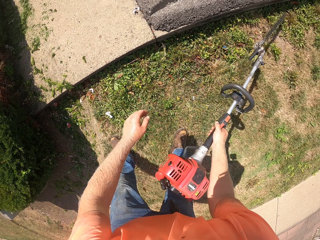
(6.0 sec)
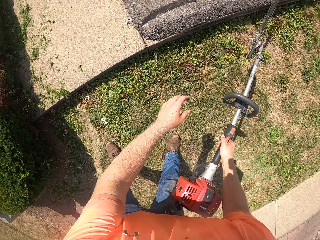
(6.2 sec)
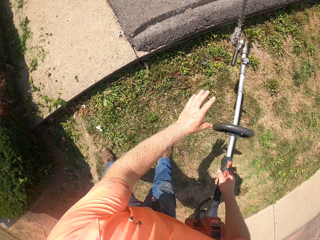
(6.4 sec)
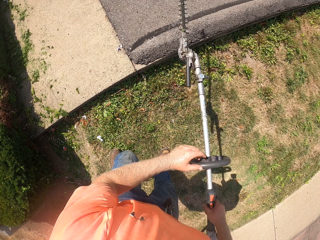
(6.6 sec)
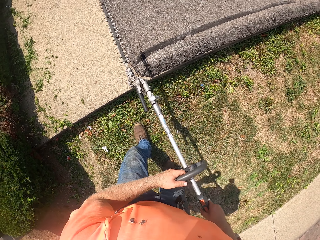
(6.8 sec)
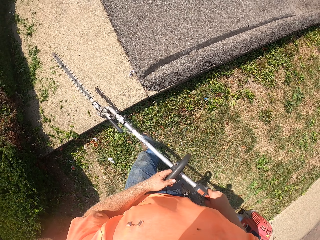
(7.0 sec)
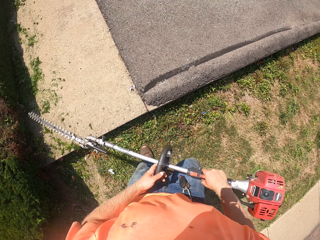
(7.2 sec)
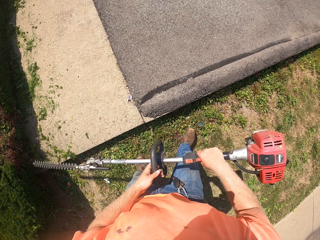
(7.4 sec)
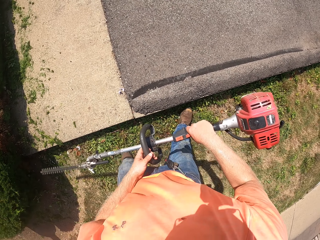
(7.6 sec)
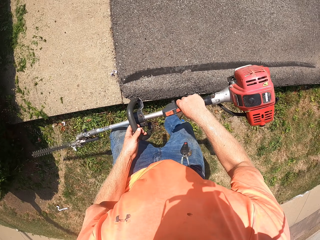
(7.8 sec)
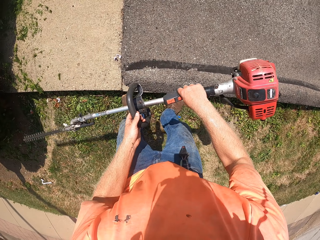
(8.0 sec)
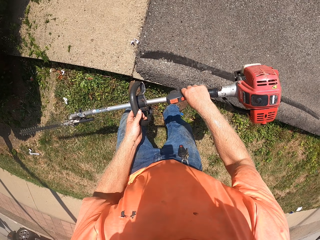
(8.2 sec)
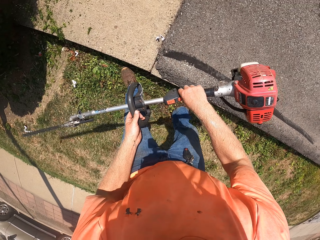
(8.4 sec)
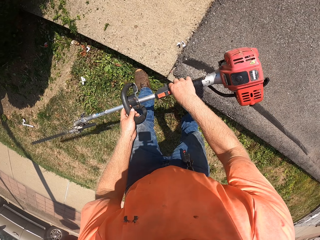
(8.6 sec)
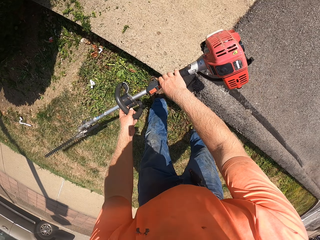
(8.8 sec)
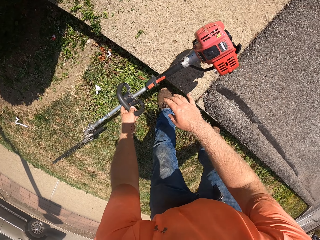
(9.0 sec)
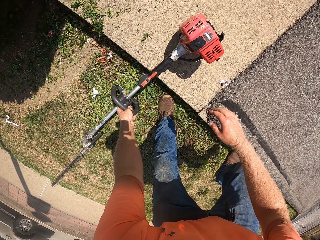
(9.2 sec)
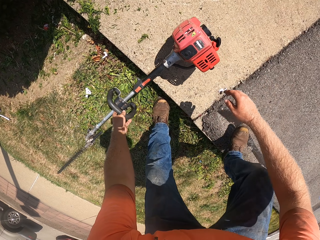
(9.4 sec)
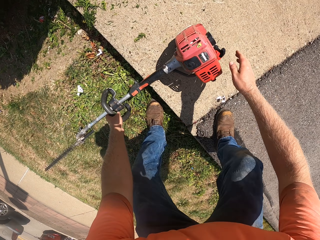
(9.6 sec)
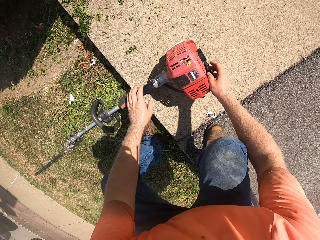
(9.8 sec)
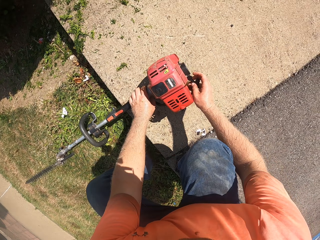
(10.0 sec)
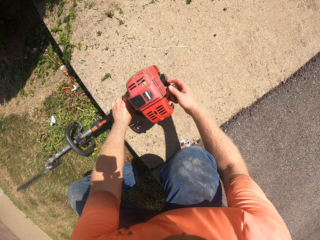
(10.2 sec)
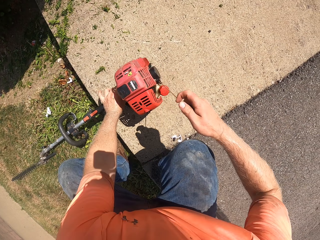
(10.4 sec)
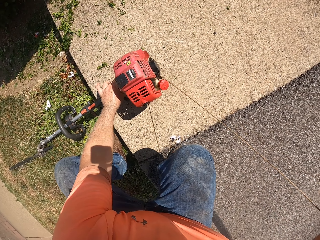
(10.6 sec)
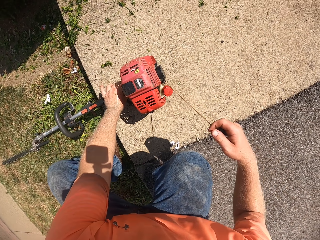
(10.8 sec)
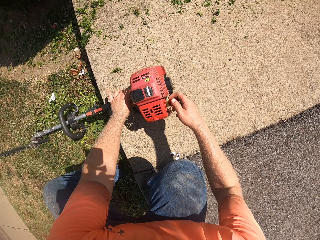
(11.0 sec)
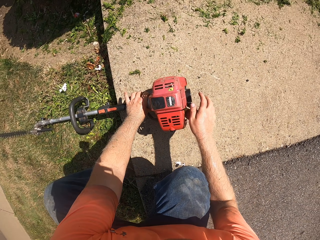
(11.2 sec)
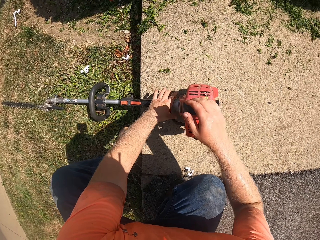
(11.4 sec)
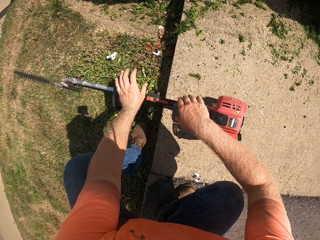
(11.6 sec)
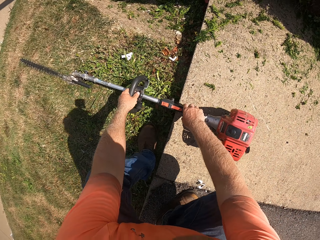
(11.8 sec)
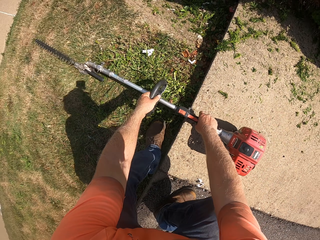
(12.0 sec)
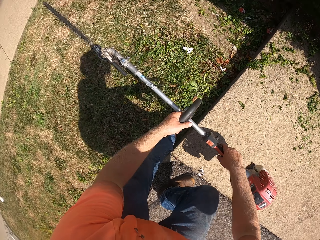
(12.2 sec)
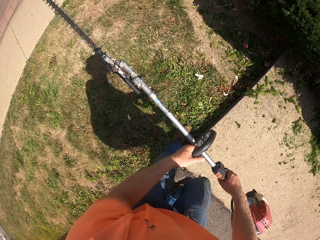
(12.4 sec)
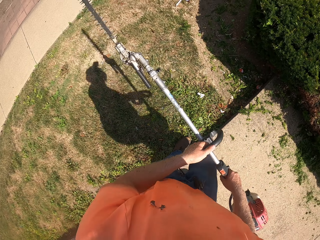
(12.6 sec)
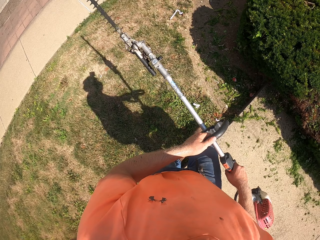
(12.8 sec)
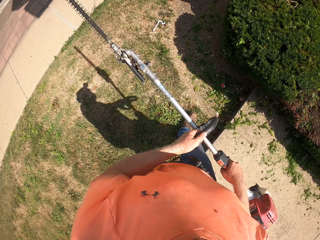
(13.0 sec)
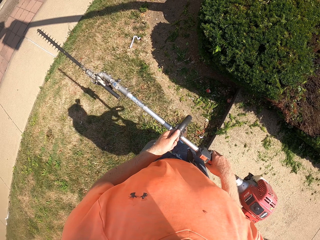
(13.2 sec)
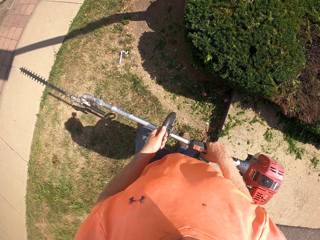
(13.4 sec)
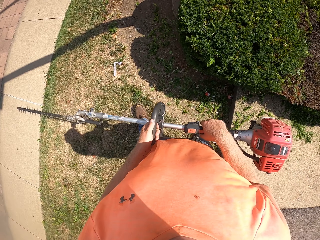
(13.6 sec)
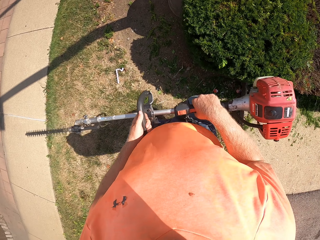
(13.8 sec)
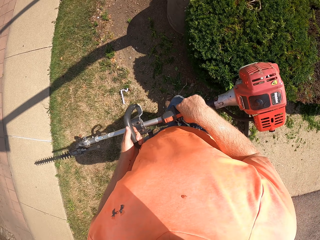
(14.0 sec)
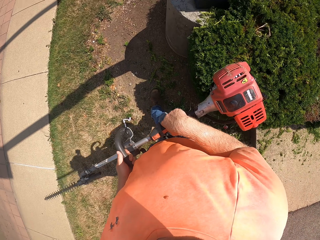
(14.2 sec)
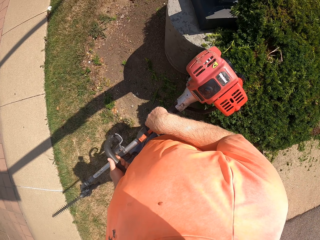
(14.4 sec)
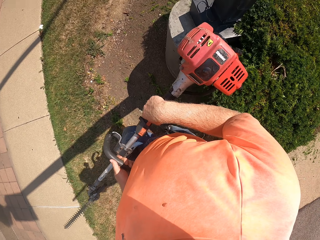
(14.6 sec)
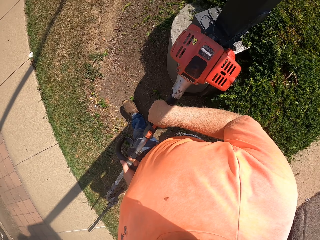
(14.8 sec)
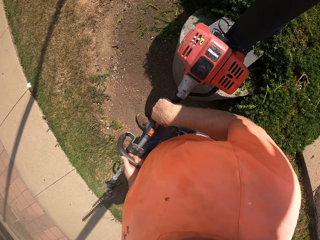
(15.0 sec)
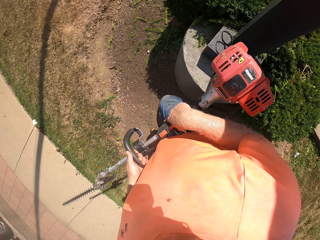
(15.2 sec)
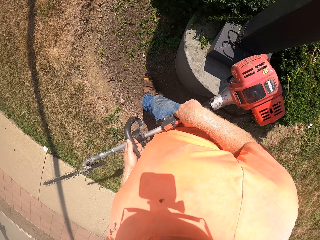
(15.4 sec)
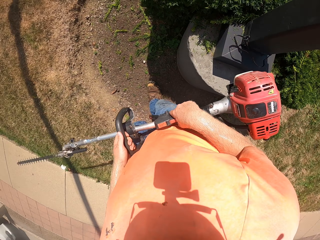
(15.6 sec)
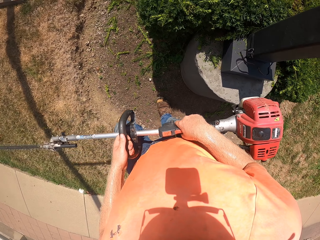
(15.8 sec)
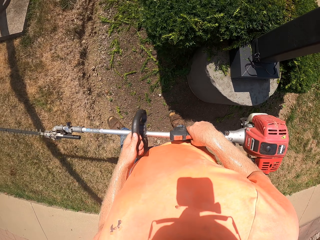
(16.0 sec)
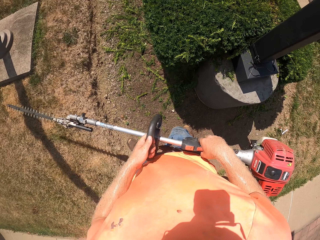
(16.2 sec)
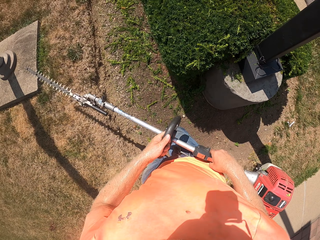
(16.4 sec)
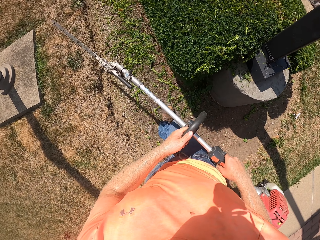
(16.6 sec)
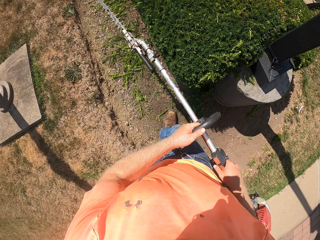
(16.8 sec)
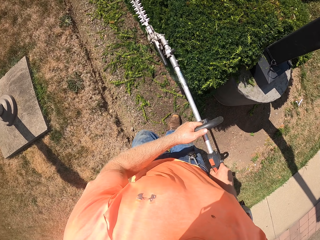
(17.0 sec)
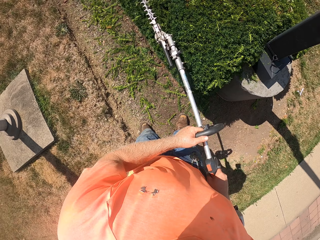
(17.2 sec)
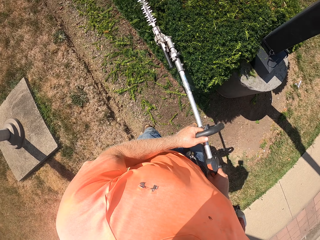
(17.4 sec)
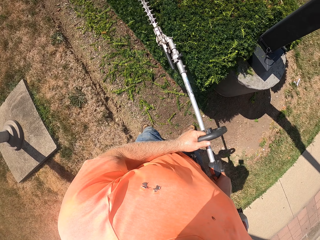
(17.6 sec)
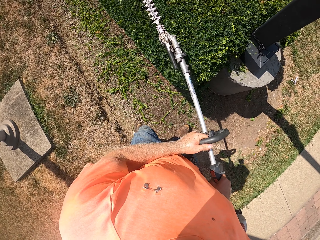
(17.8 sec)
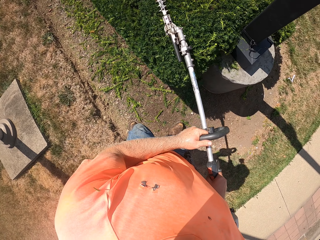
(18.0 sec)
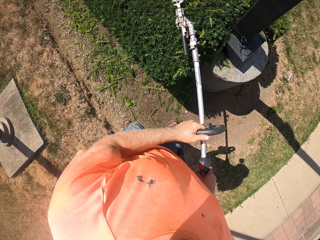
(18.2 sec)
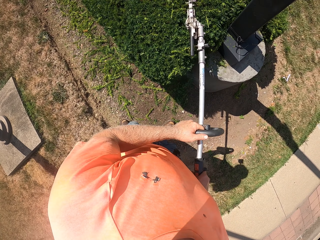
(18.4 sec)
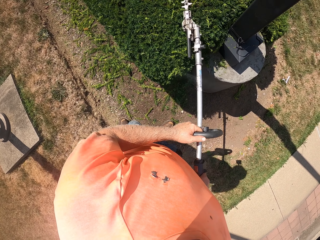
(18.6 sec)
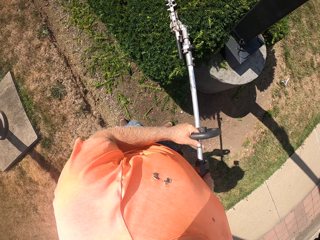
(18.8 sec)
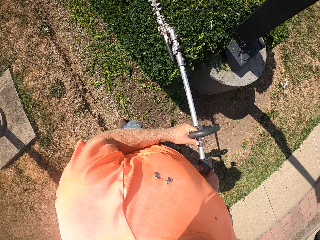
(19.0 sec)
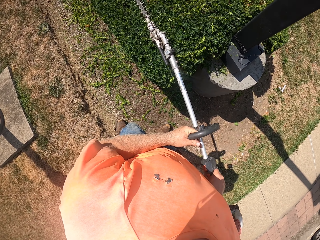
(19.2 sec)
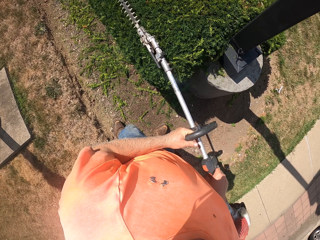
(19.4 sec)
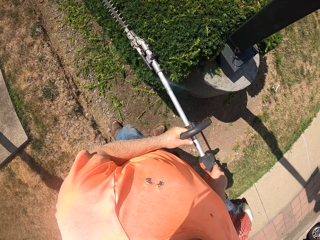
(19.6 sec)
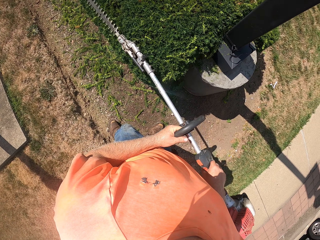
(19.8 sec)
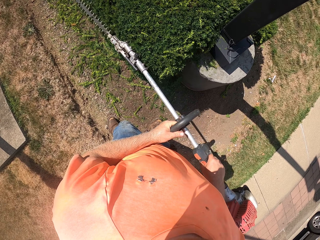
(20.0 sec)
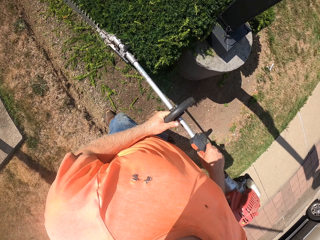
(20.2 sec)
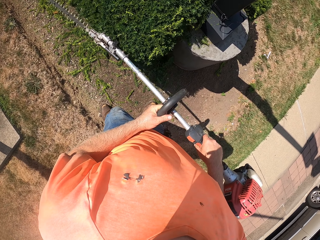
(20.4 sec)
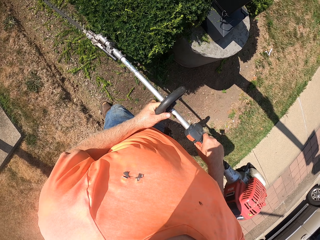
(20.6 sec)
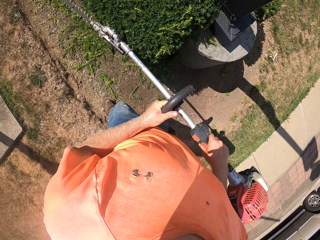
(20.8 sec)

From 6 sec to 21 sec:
The camera wearer holds the hedge trimmer or mower with both hands. He drops the hedge trimmer on the ground with his left hand. He pulls a cord on the hedge trimmer with his right hand. He ignites the mower. He lifts the hedge trimmer from the ground with both hands. He moves with the mower. He trims a hedge with the hedge trimmer in his hands.

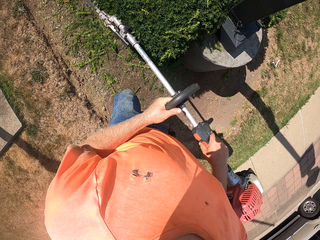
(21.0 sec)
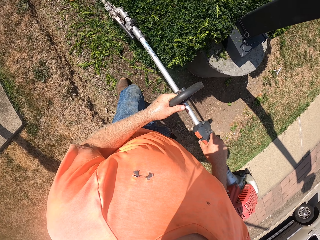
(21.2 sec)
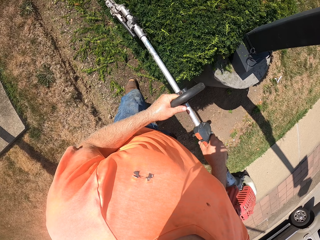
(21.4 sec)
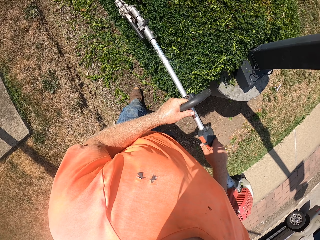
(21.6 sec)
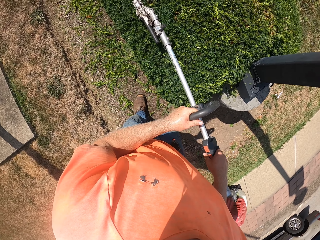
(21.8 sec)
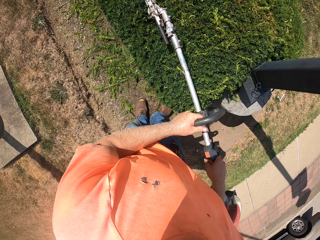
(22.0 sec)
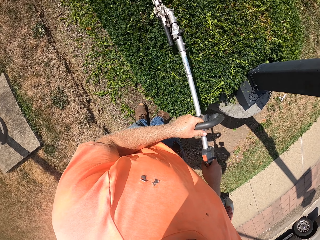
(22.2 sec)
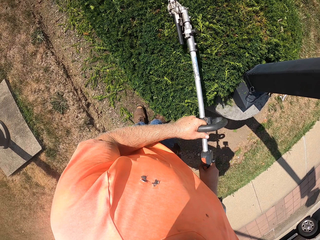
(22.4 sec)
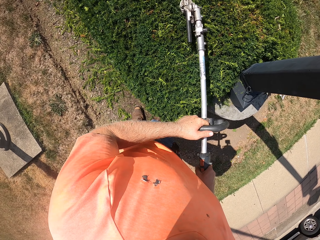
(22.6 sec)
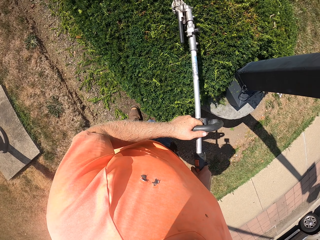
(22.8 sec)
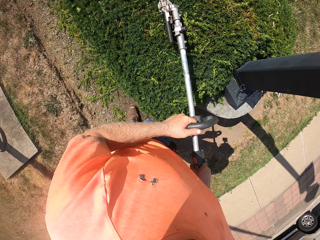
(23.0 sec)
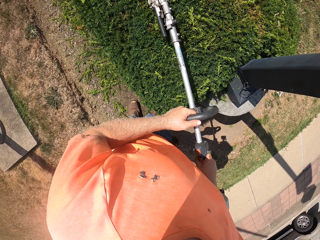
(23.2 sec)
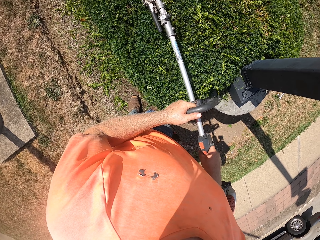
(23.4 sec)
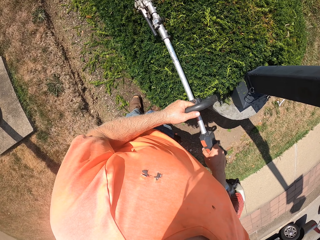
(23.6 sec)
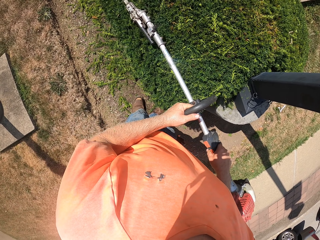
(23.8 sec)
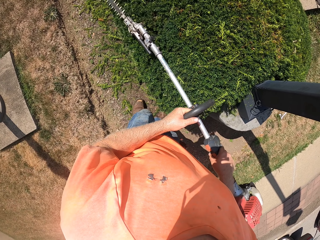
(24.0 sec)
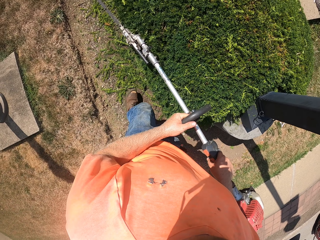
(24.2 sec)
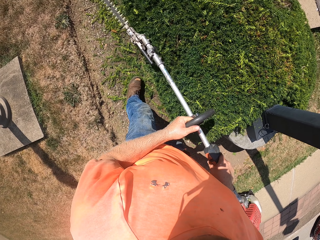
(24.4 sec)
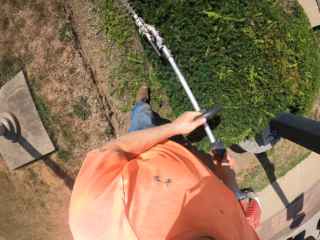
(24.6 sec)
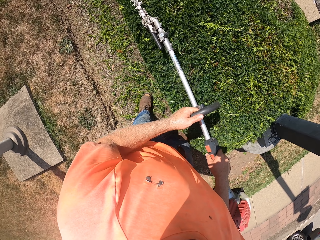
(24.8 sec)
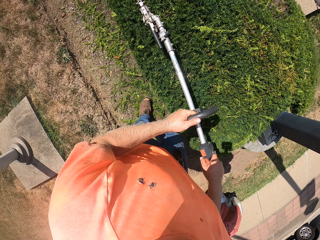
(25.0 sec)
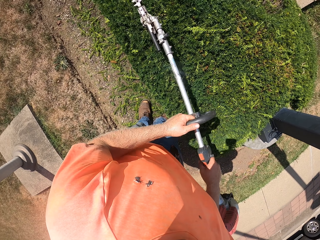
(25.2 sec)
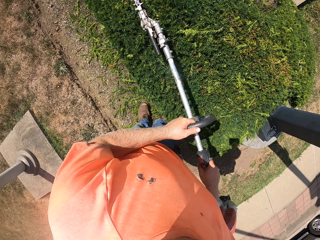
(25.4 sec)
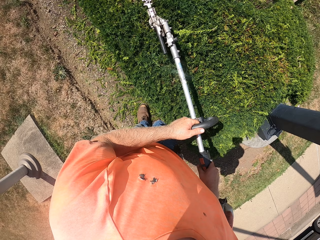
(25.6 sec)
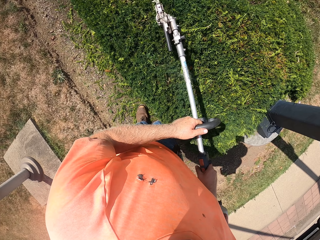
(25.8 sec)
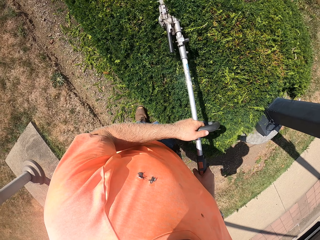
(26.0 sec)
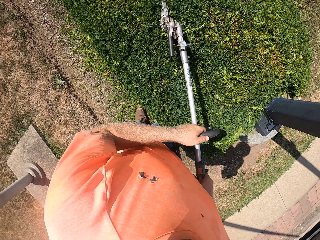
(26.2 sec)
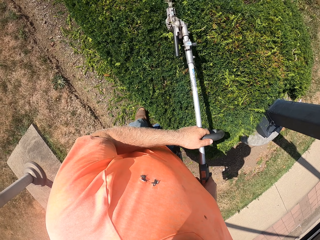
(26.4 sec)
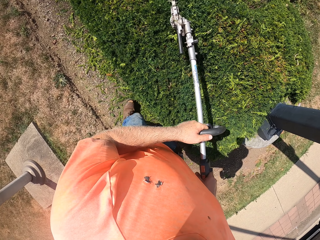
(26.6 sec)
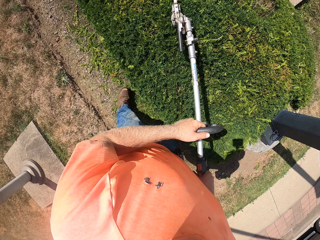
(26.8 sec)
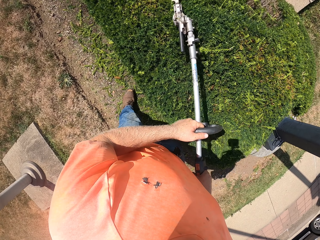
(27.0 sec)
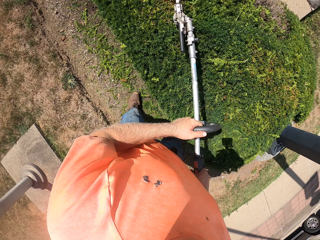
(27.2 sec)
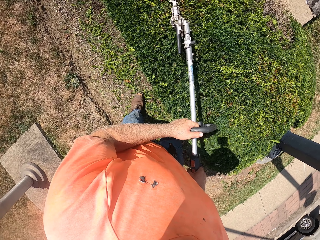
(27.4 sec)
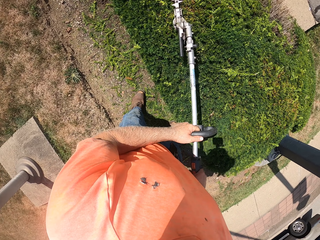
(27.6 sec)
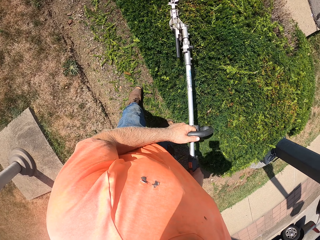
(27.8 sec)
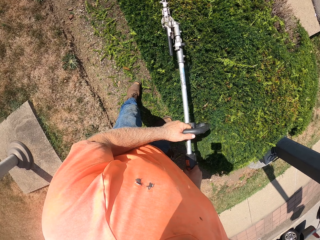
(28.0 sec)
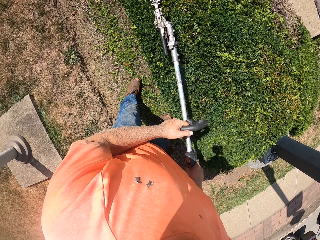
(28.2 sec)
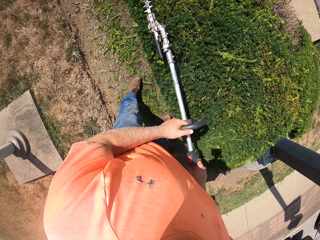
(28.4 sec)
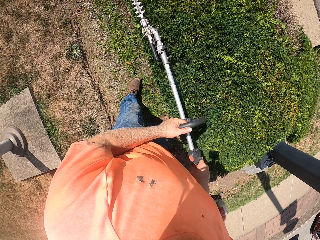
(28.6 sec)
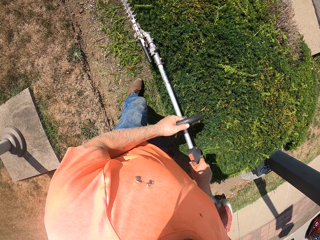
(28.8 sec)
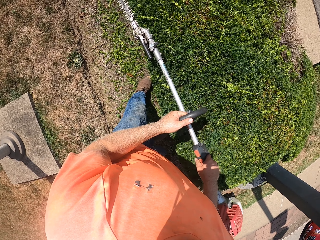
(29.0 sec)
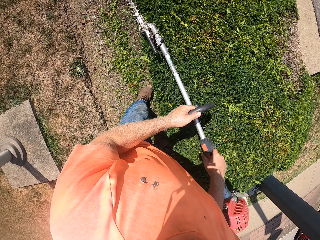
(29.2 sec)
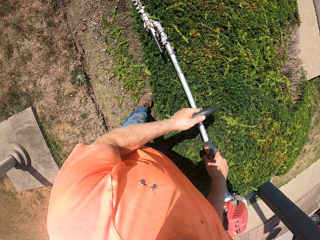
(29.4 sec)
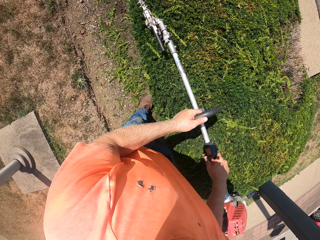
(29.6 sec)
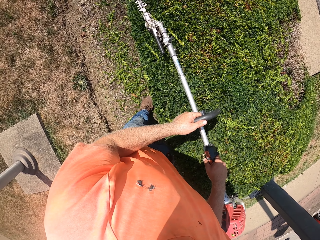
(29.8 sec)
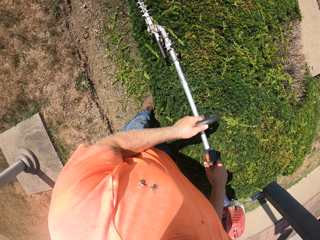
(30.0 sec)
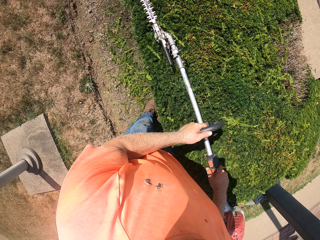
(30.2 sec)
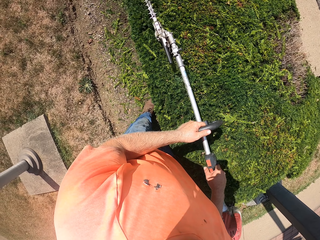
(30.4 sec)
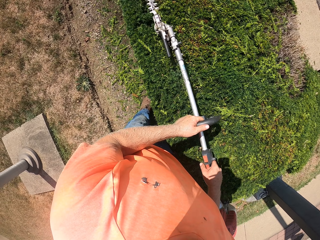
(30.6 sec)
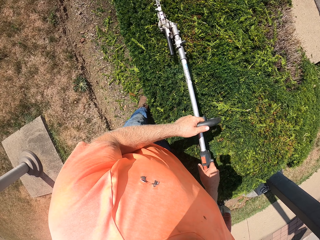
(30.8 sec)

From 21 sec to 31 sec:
The camera wearer prunes the plant with the mower.
